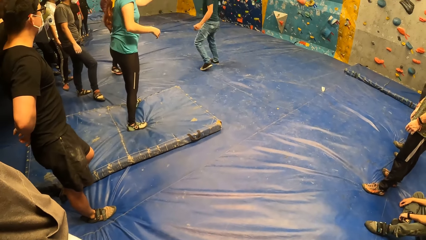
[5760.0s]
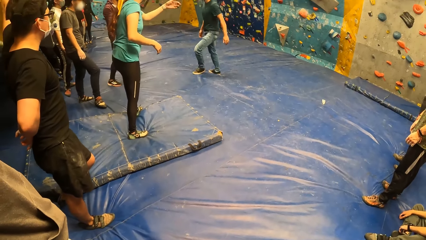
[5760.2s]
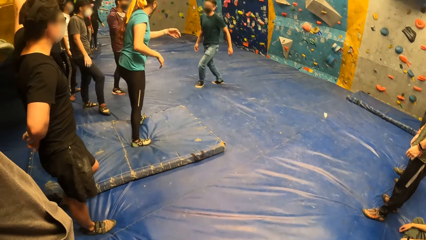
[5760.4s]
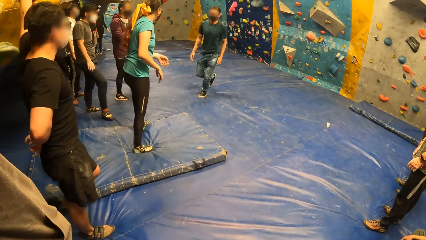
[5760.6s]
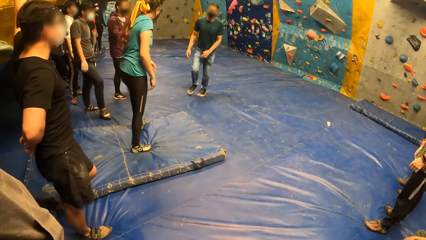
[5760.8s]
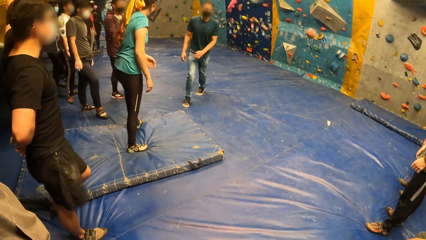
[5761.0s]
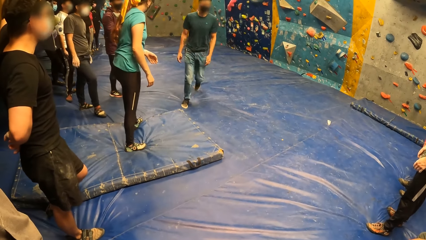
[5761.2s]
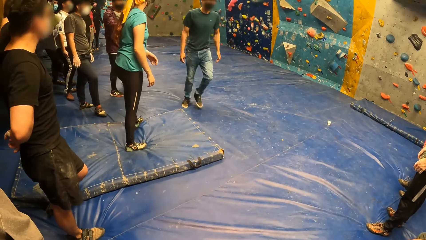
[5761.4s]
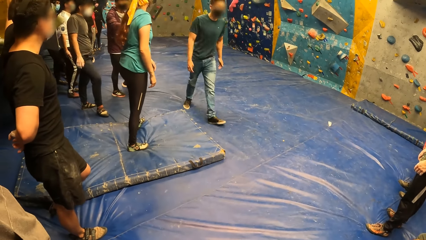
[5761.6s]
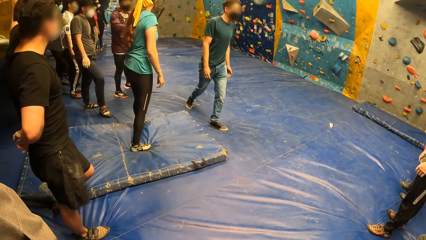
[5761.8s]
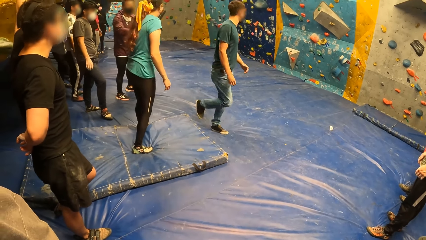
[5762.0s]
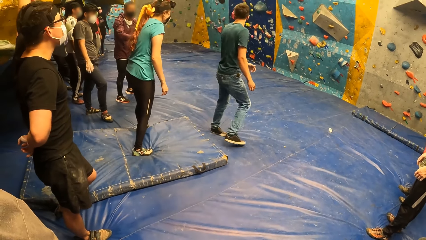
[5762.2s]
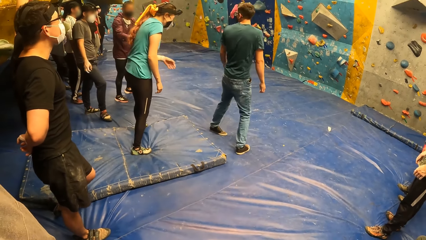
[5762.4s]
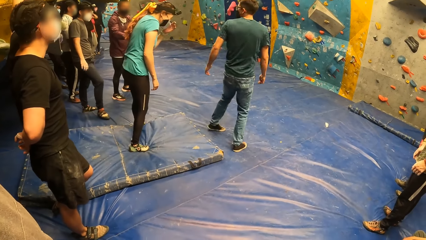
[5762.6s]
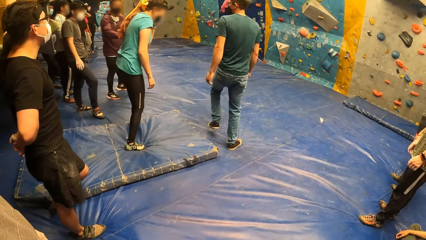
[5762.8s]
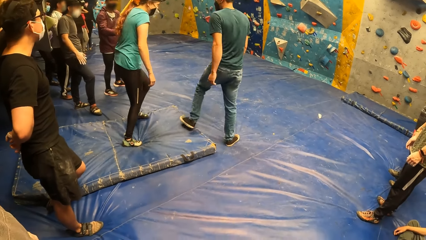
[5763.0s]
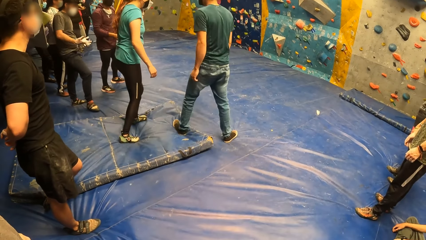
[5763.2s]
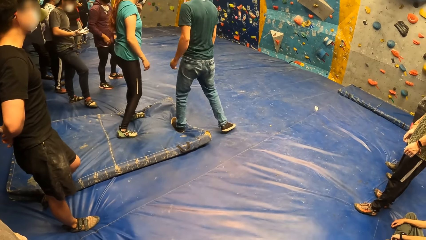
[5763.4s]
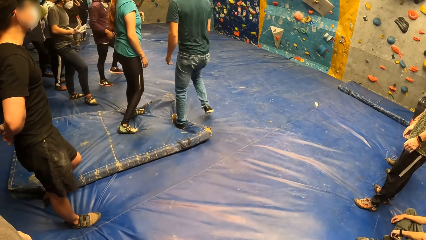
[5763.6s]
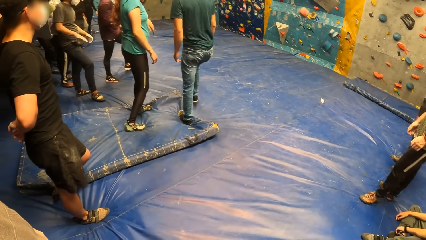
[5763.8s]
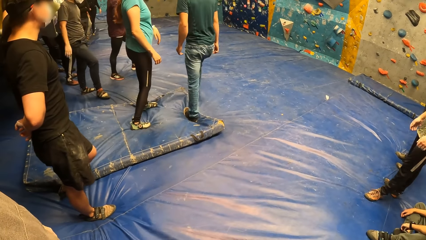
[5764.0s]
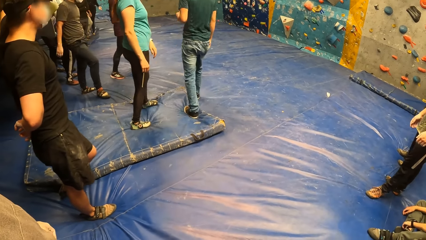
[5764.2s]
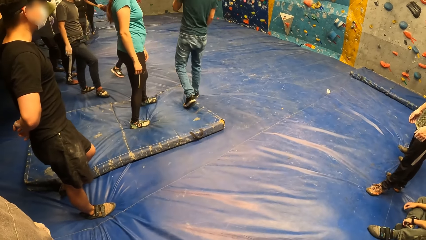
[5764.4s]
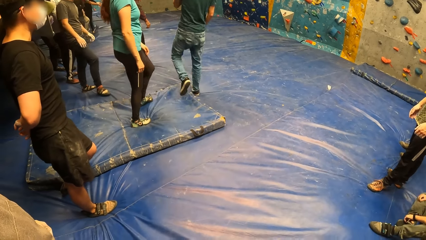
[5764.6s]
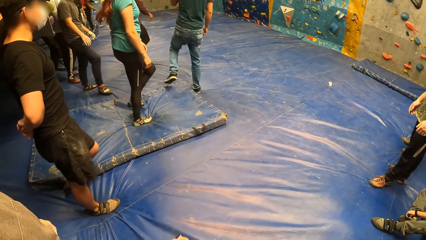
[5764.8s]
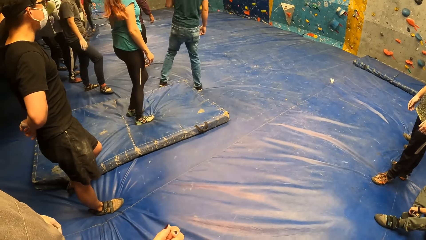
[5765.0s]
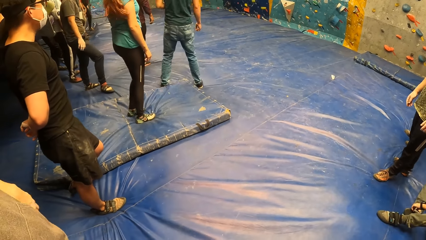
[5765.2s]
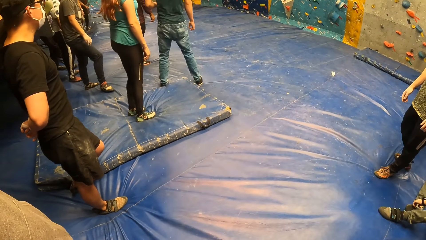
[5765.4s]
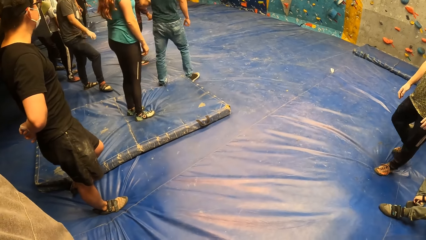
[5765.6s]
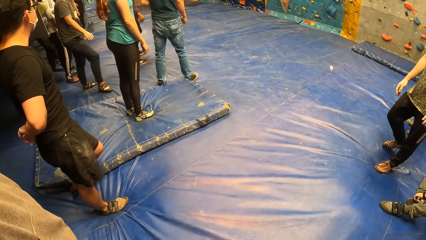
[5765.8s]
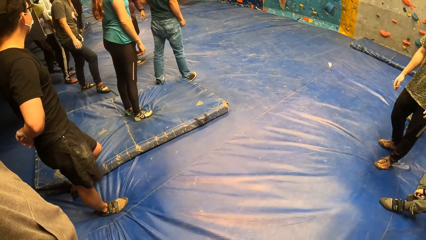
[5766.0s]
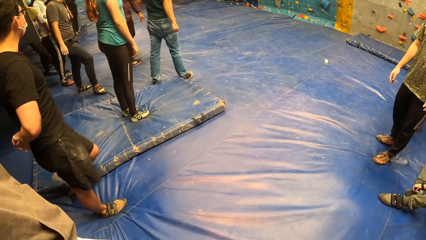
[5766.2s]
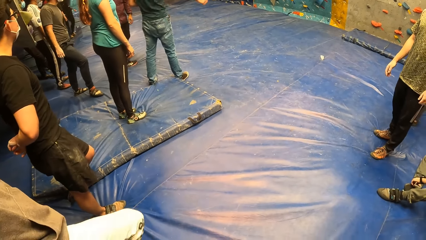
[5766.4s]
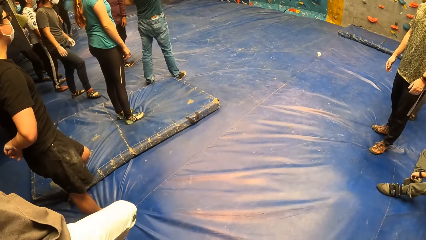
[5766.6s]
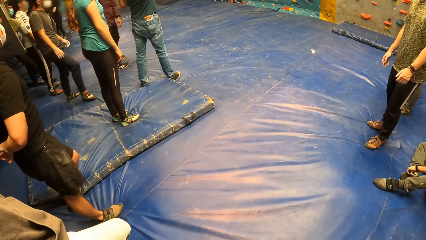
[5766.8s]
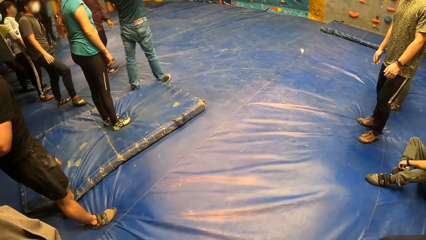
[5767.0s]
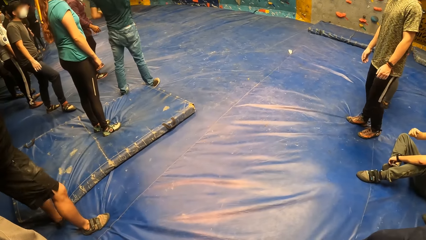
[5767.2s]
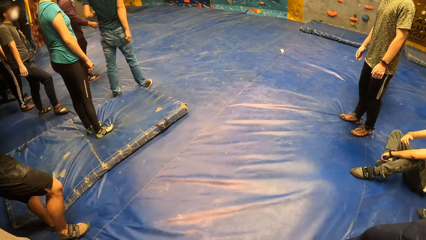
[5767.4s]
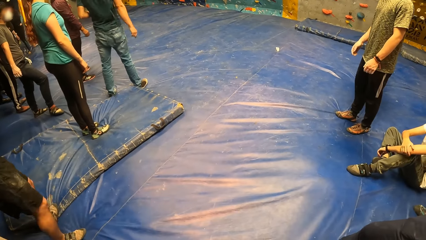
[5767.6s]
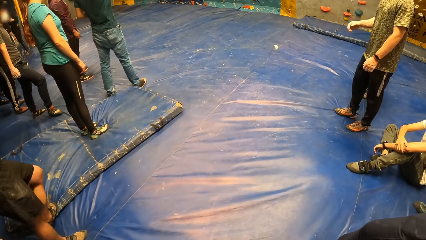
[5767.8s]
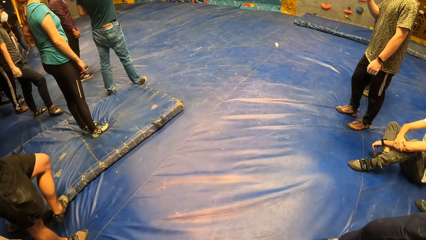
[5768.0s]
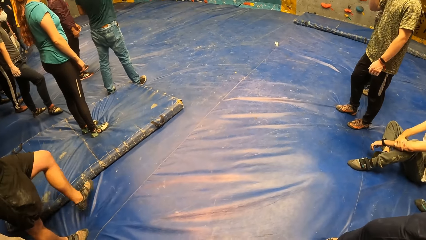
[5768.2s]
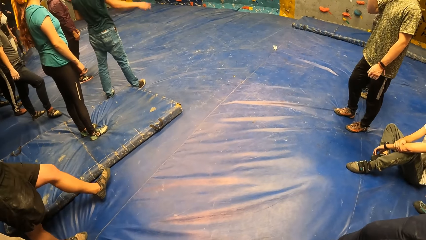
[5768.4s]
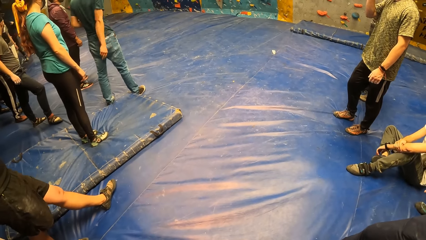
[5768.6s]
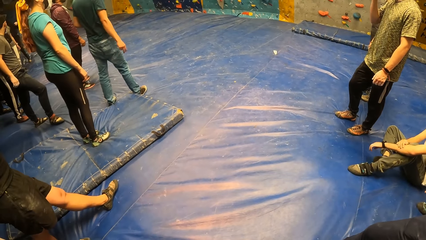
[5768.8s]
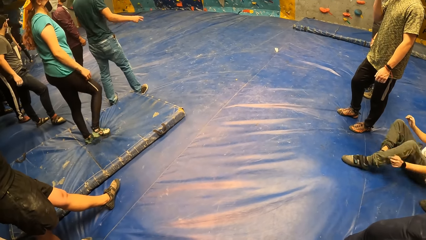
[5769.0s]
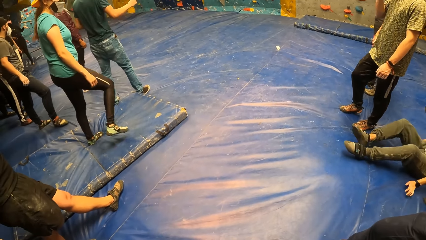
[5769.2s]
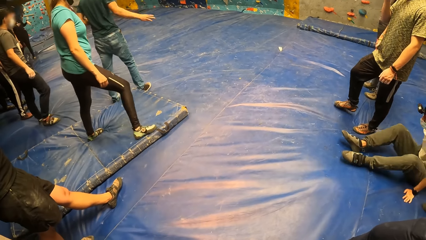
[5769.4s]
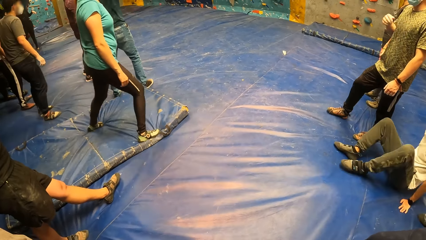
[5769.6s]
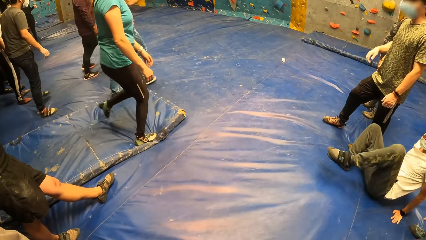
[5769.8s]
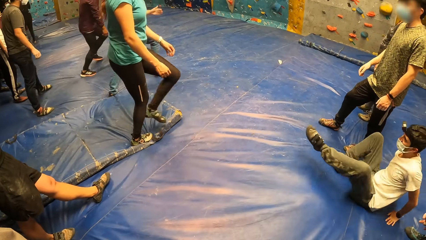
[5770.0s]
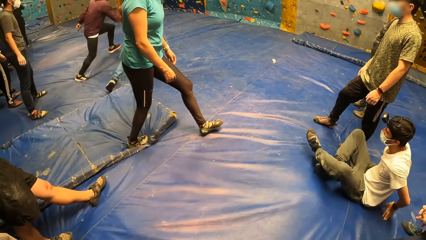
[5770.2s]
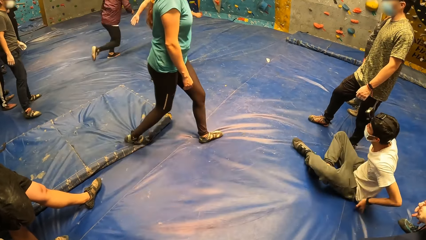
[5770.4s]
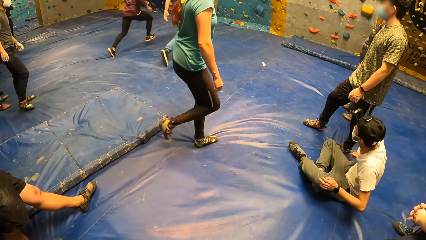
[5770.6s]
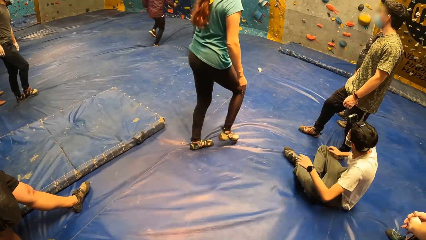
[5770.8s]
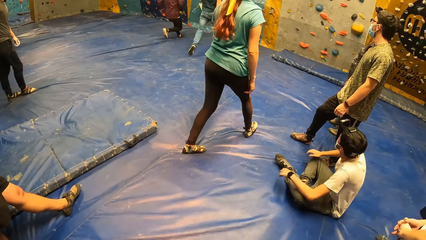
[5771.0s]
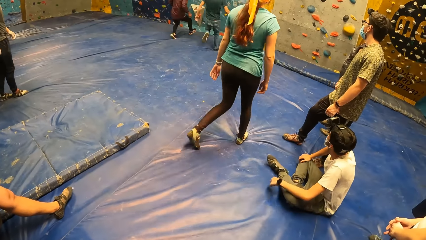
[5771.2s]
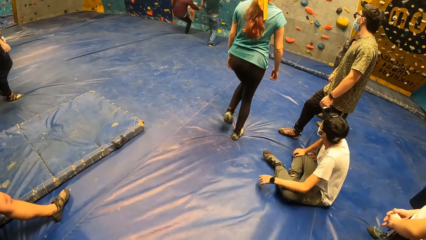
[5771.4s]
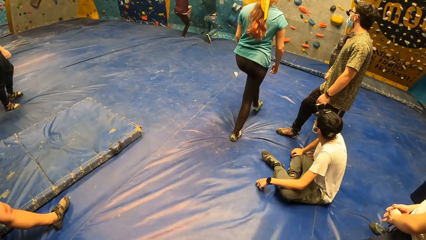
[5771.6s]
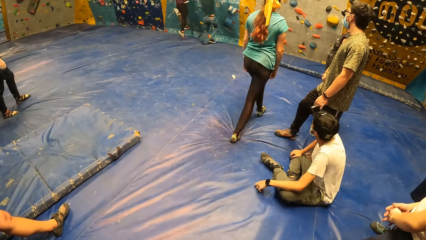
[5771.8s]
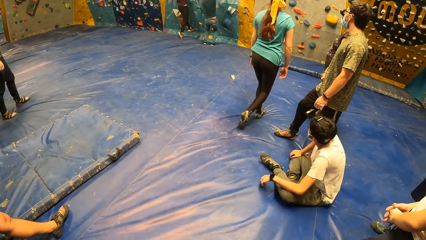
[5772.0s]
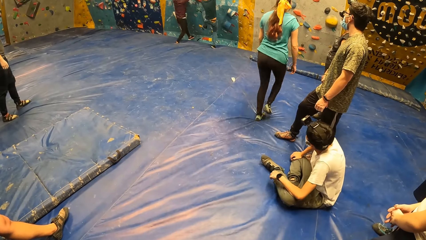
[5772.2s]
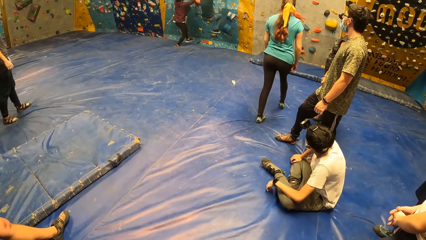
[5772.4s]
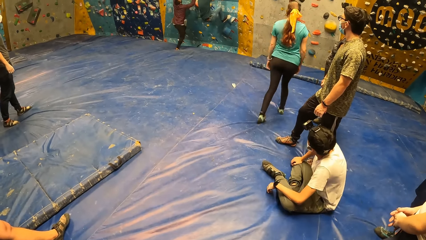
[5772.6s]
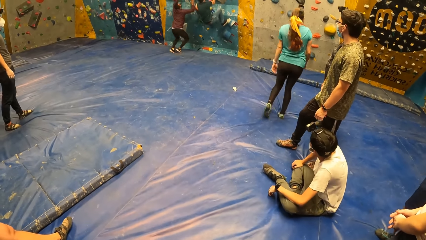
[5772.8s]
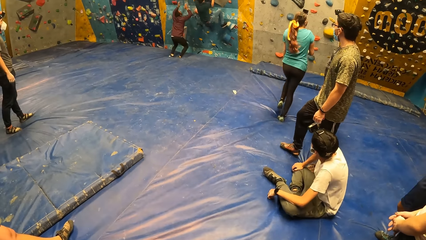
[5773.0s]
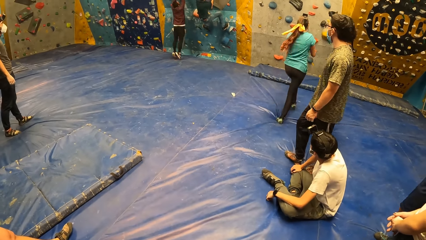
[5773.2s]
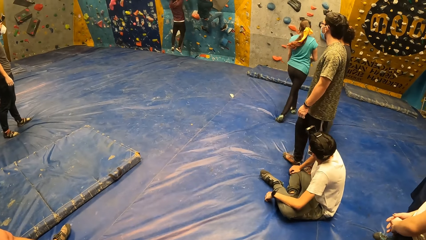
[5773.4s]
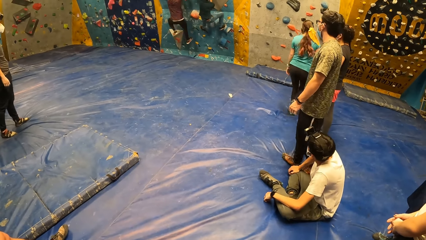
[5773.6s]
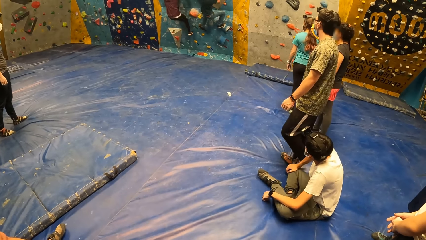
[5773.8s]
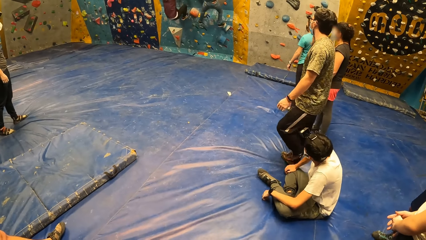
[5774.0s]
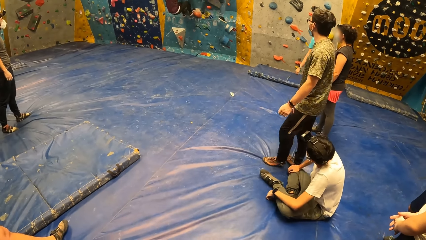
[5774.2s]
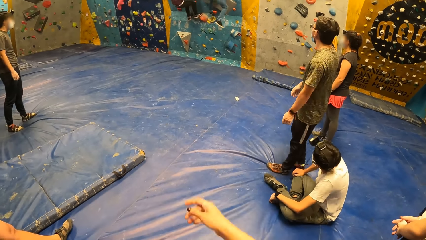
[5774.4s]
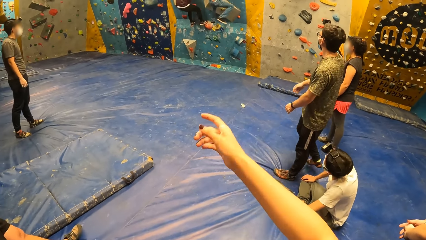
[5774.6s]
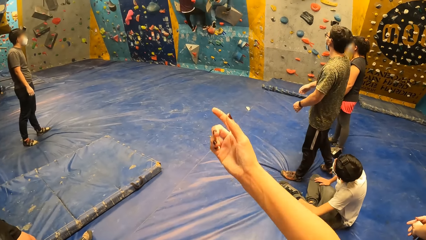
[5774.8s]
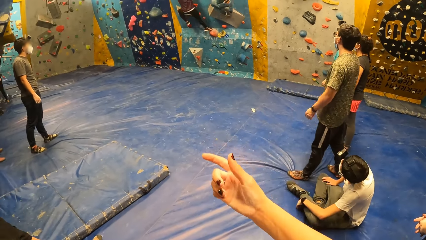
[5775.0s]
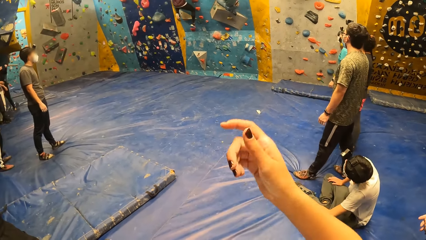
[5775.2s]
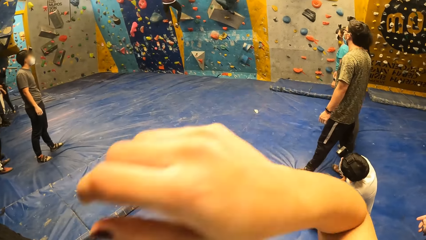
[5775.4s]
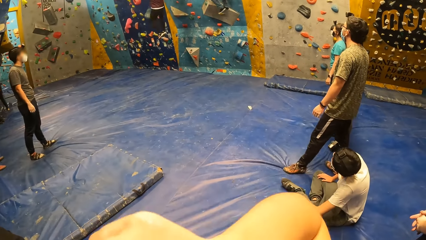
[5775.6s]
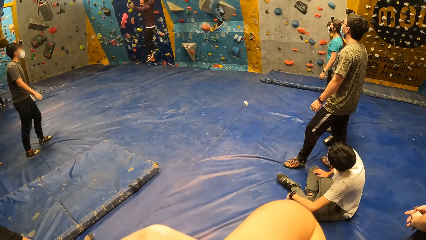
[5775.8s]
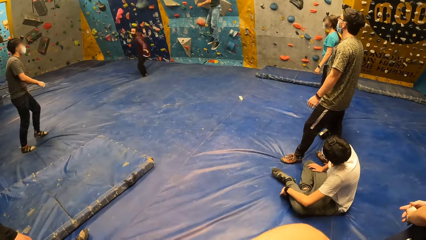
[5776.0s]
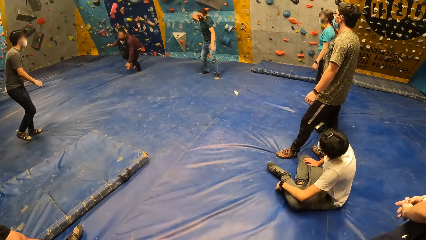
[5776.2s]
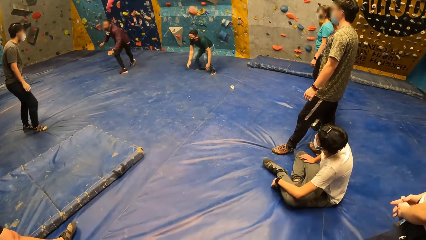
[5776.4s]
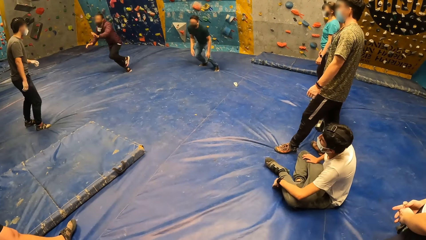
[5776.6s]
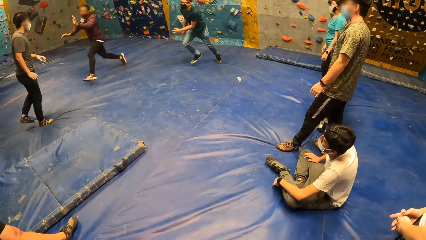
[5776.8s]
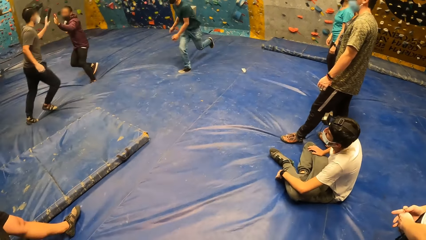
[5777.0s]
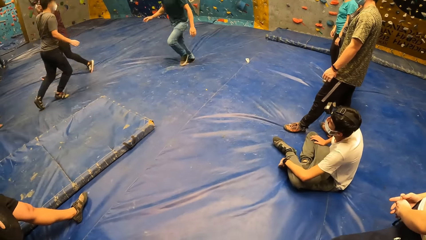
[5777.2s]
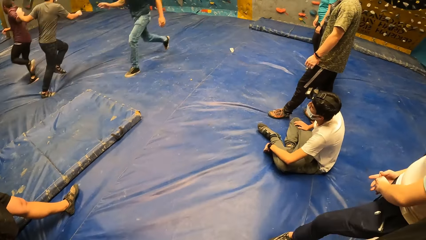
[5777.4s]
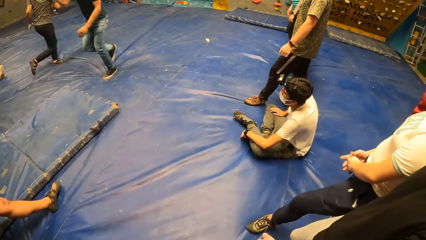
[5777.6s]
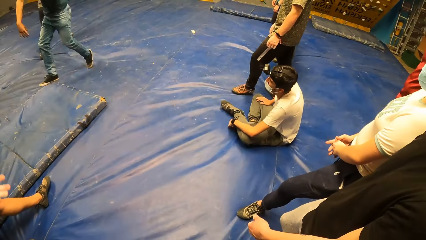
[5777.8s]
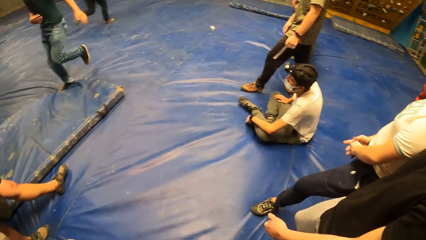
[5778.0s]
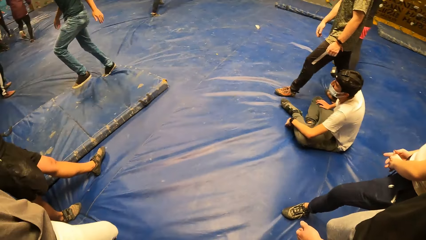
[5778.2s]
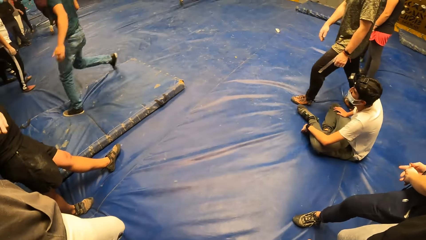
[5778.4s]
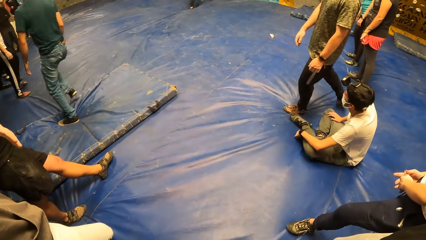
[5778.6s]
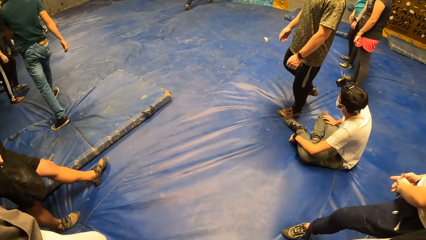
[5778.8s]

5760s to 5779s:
The camera wearer looks around the rock wall. They touch something. They look around the indoor playground.
